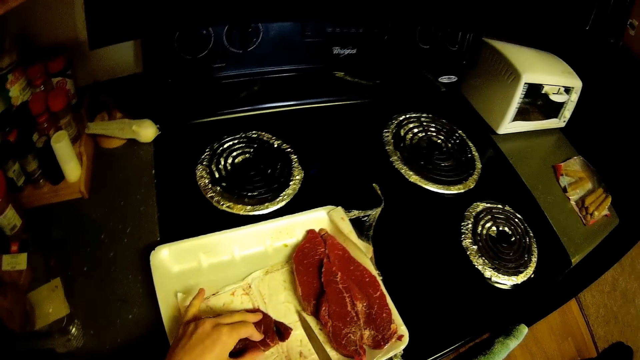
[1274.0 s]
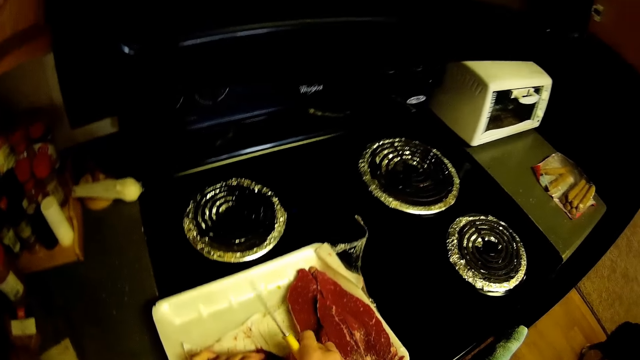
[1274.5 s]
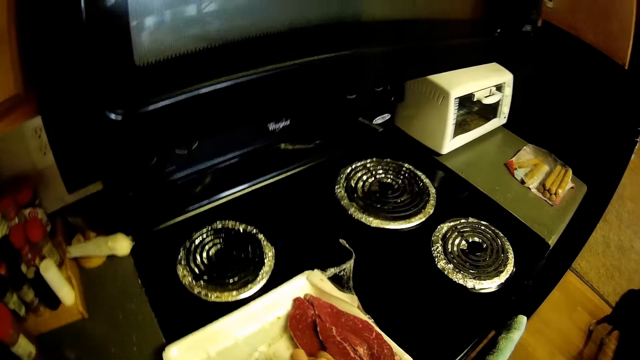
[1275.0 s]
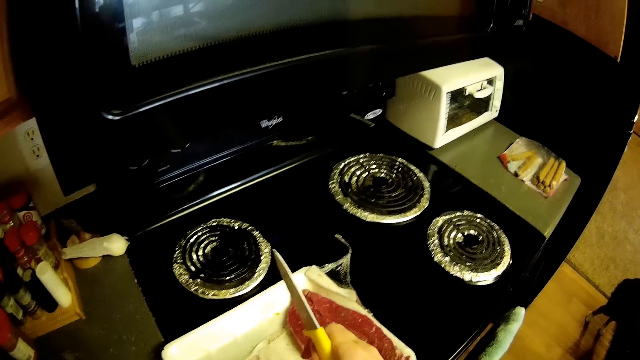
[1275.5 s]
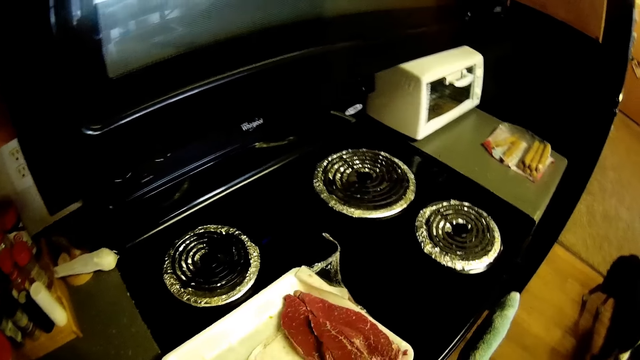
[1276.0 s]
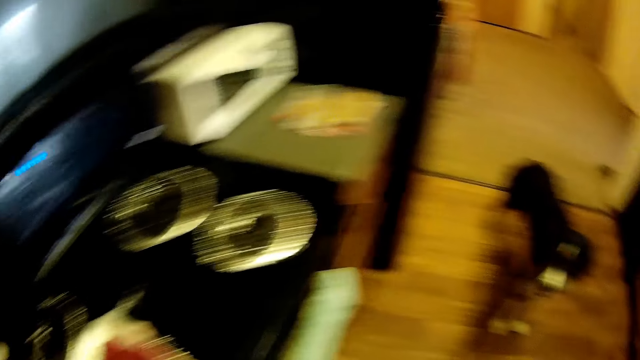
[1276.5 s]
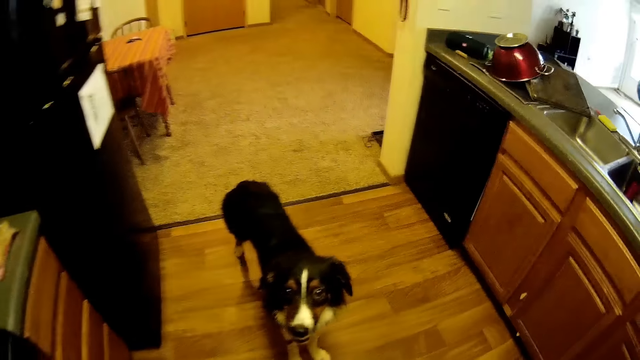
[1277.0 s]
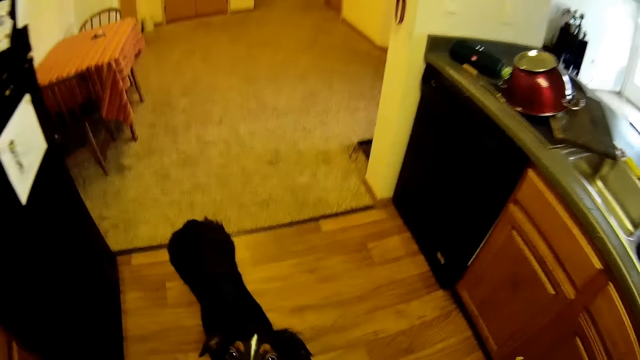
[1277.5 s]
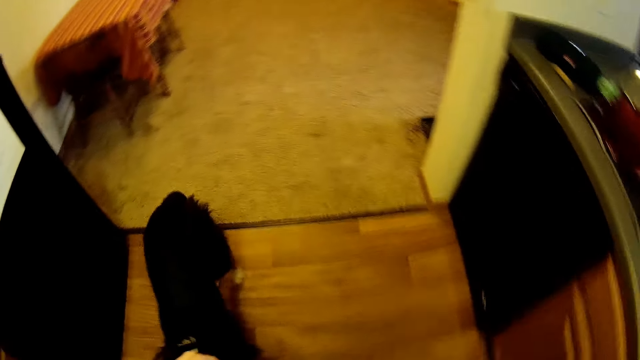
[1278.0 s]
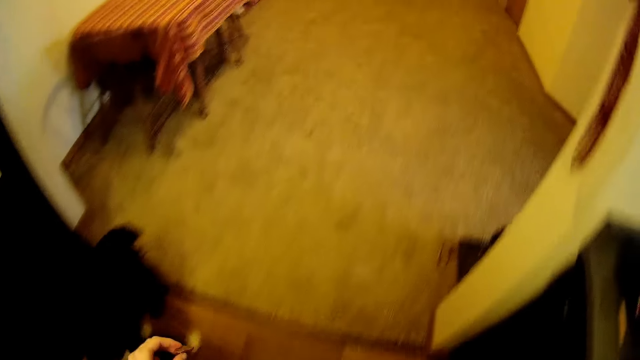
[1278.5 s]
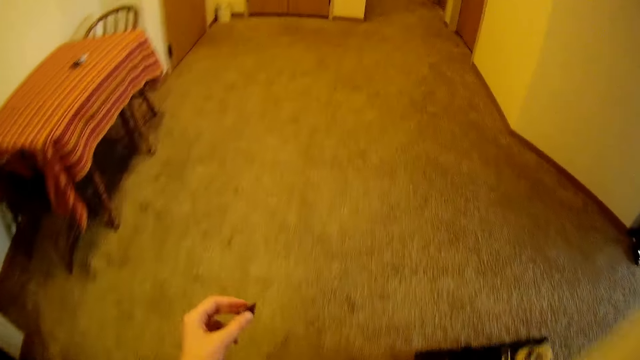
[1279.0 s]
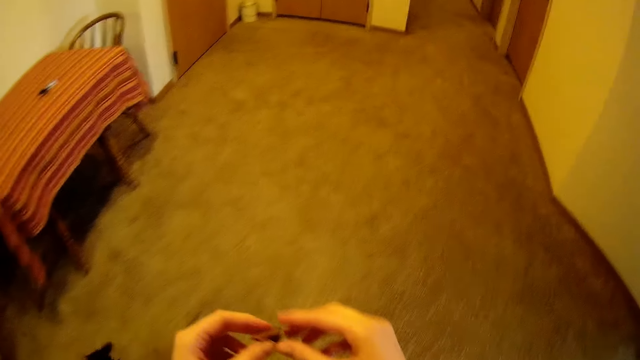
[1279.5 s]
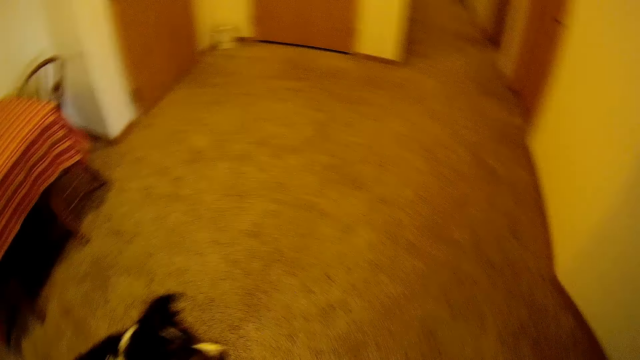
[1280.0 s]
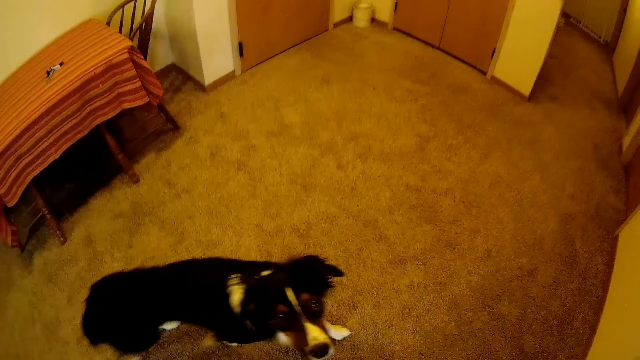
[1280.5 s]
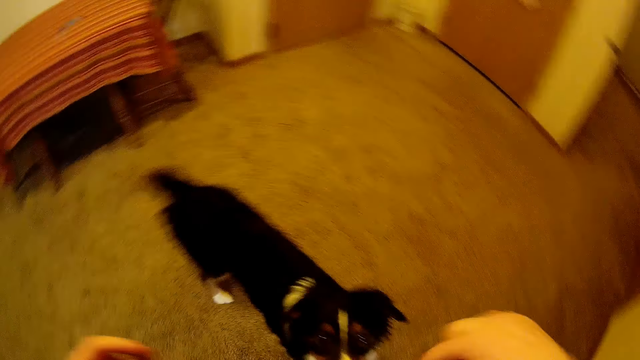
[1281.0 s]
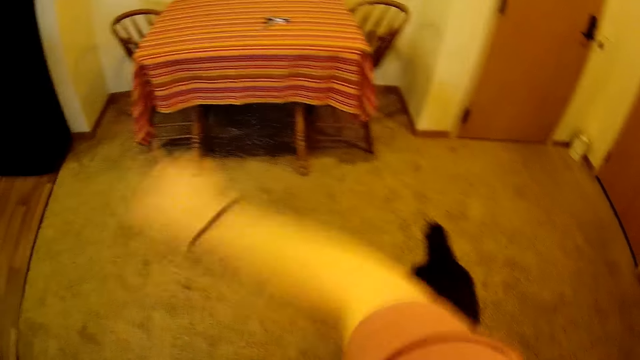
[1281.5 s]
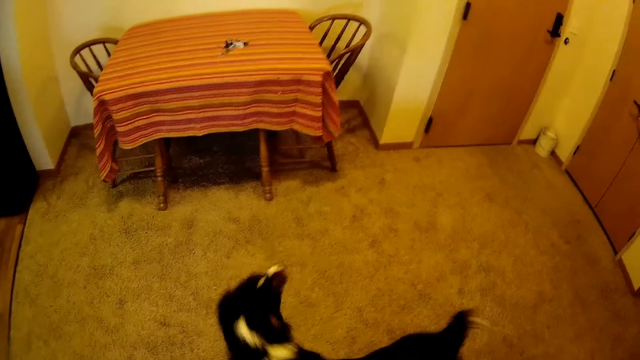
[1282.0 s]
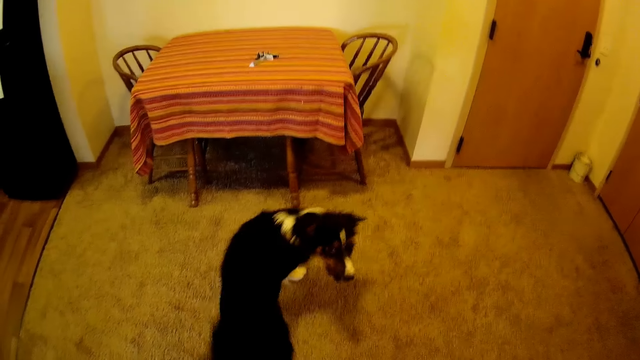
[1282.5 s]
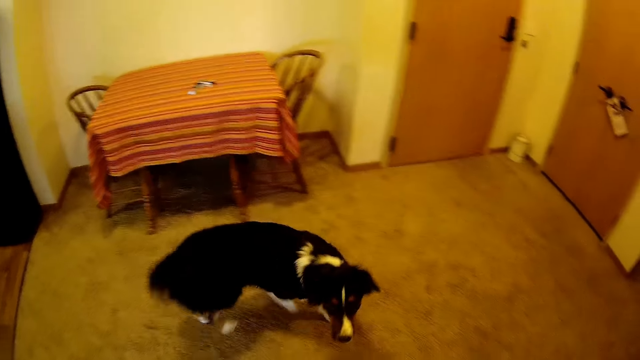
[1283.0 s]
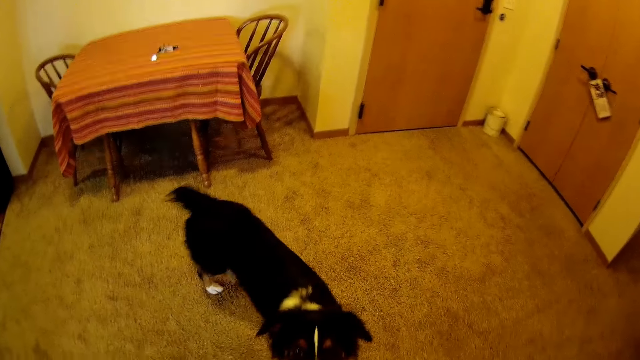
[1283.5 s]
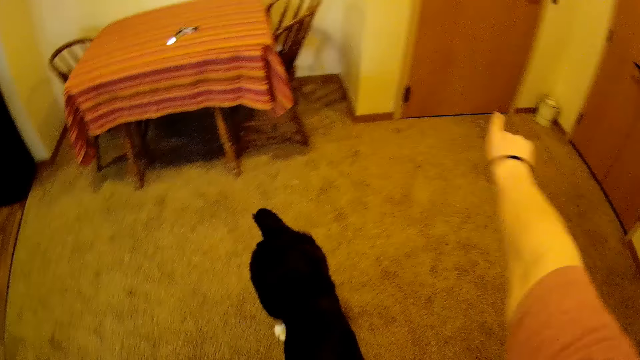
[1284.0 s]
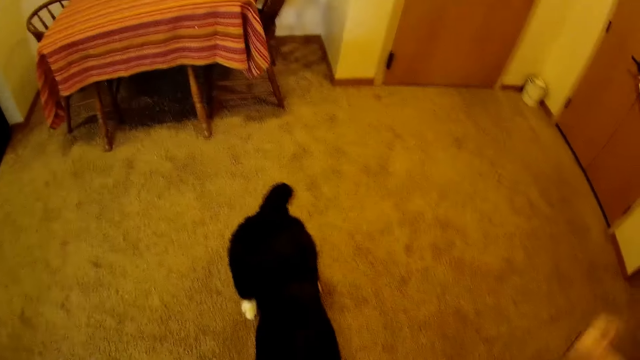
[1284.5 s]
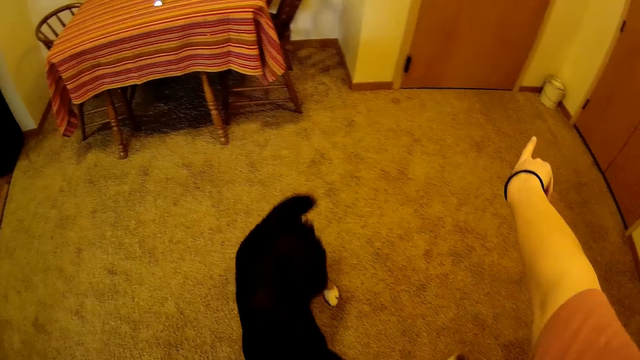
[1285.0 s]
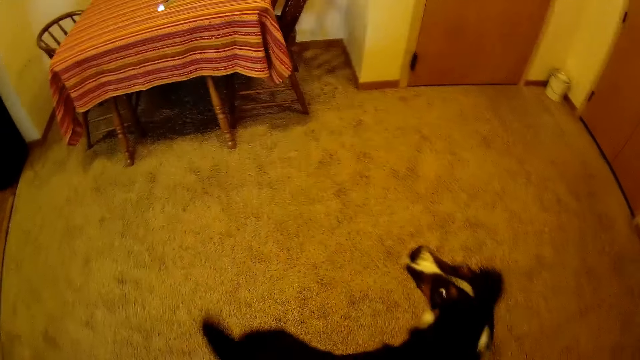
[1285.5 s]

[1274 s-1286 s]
The camera wearer picks up the piece of steak with his right hand. He passes the piece of steak in his right hand to his left hand. He moves the camera around. He walks around the house. He holds a piece of meat. He trains the dog. He rolls a hand with the meat.

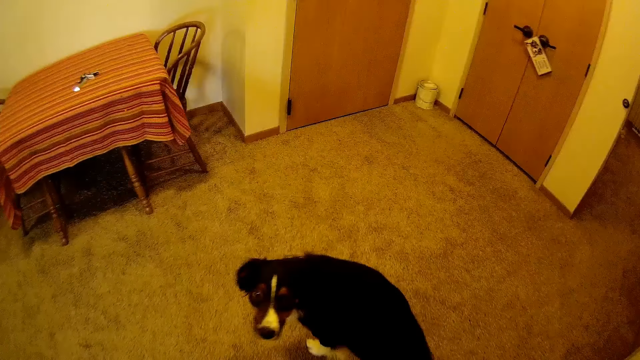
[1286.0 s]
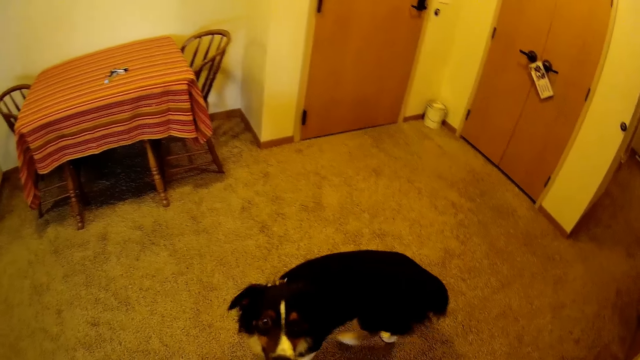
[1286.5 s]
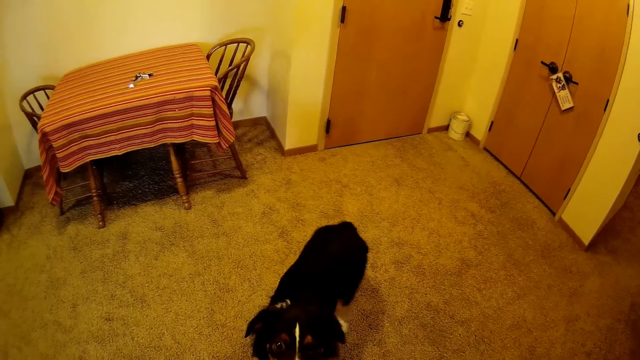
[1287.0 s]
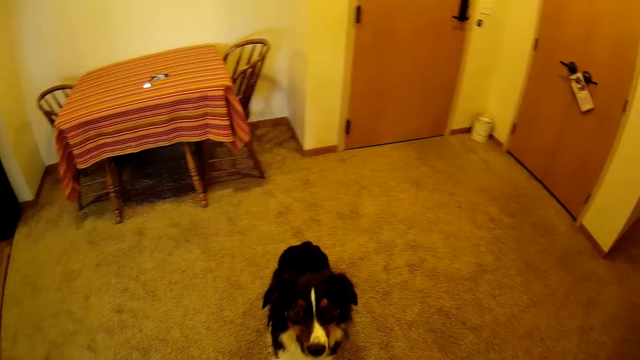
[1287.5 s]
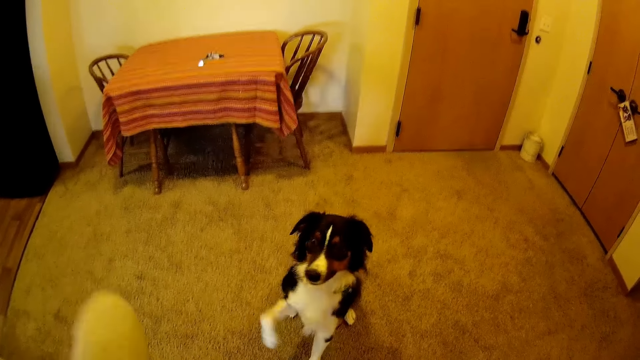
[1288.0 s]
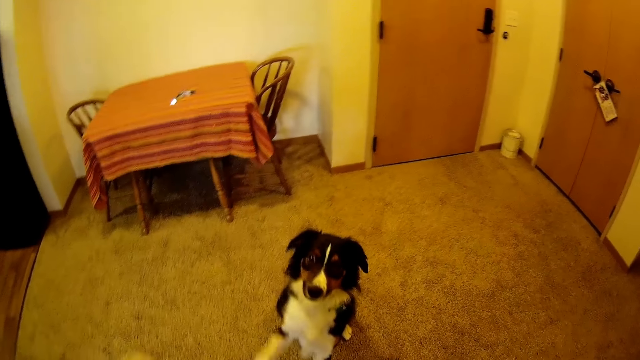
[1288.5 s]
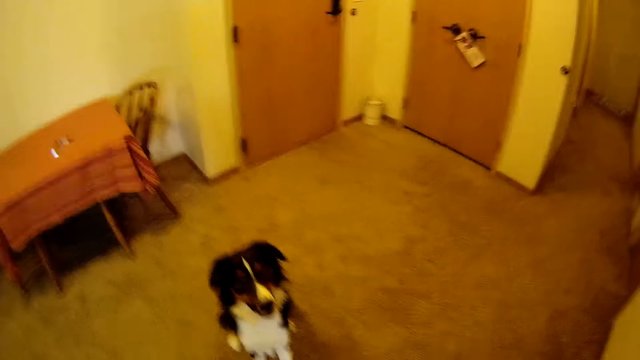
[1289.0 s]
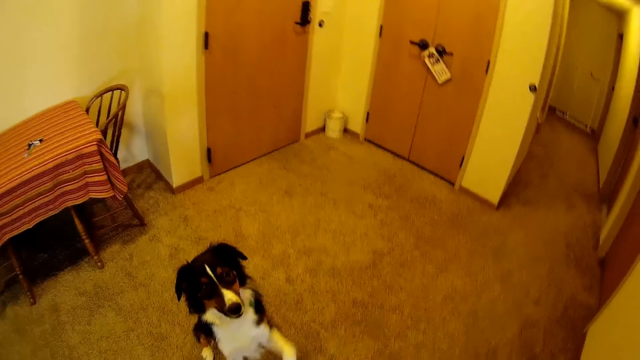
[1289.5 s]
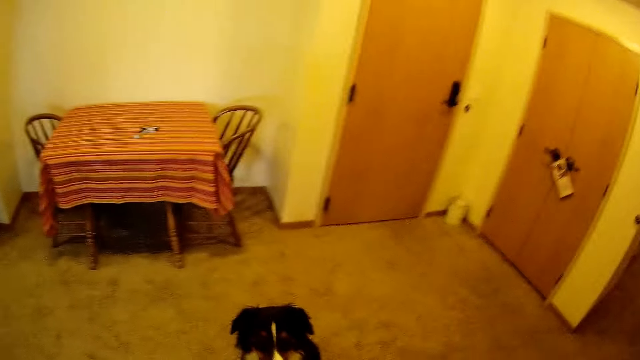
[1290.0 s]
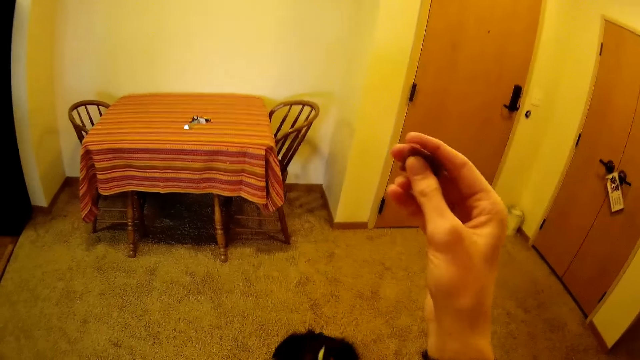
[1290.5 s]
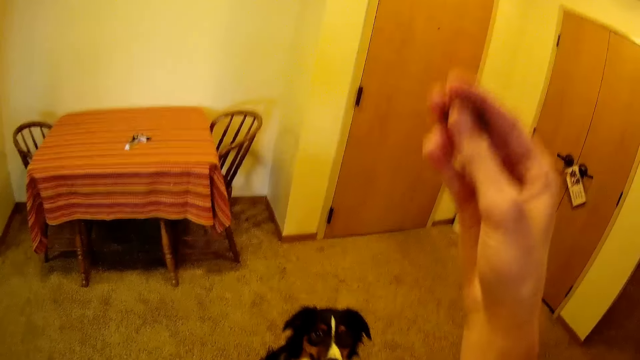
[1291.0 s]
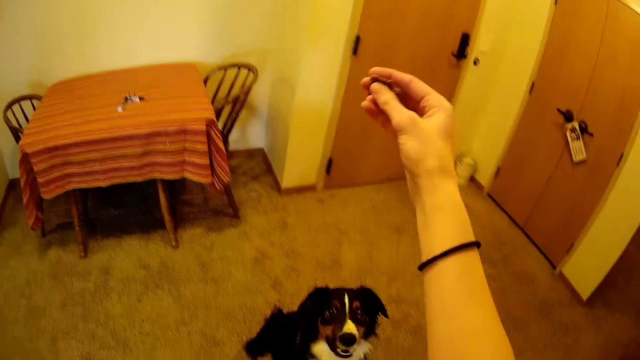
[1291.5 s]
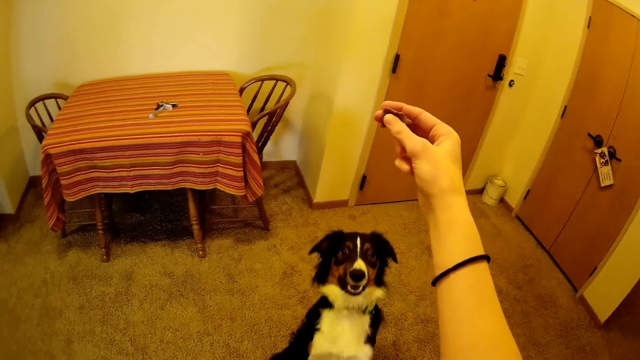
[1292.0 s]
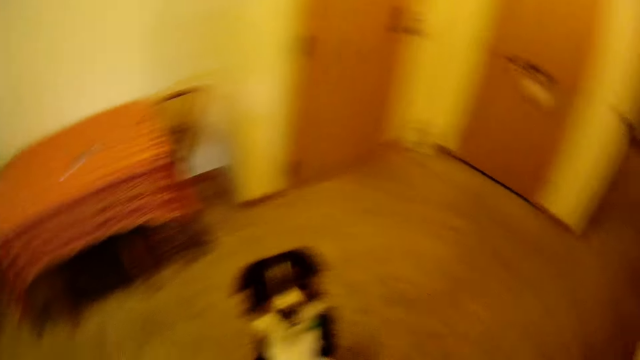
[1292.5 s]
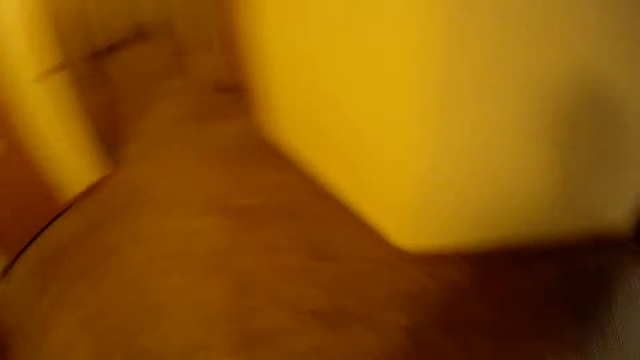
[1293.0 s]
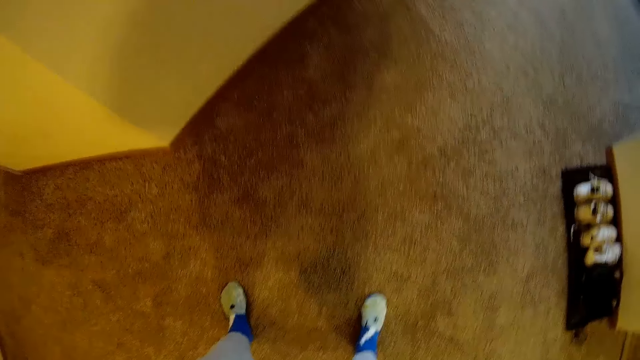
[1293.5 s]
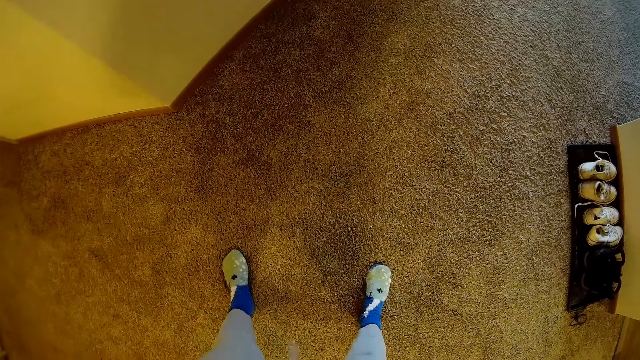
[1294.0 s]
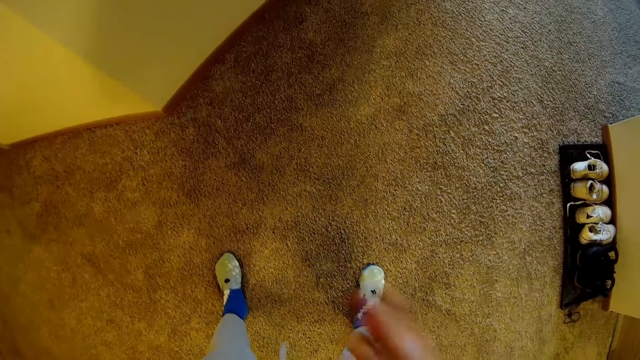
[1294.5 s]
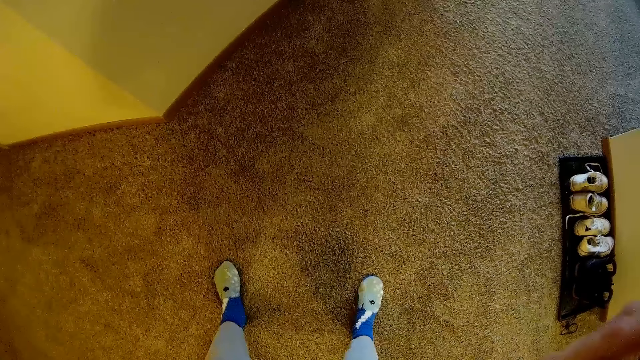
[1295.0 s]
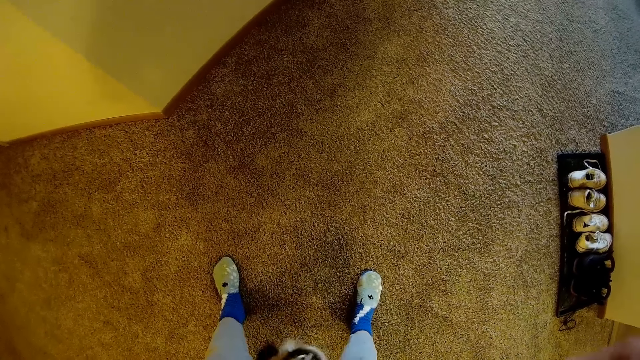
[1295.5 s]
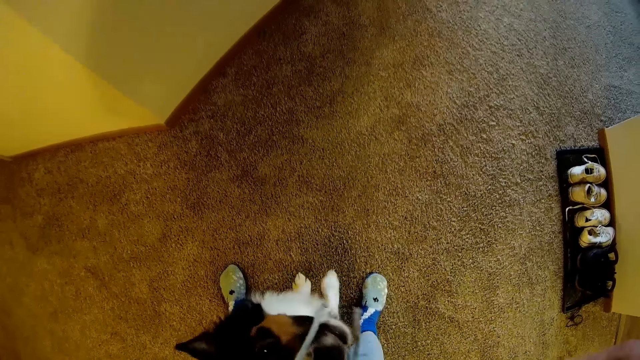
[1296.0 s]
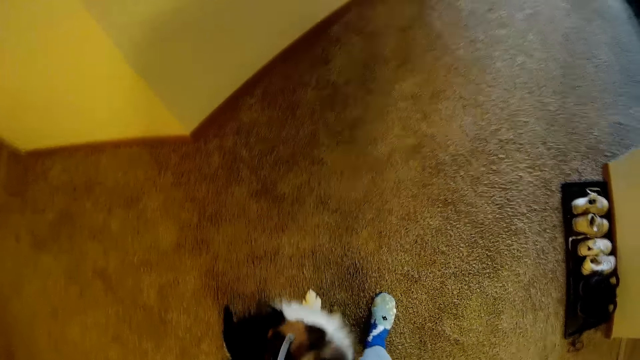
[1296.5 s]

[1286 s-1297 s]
The camera wearer raises a hand with the meat. They move the camera around.
